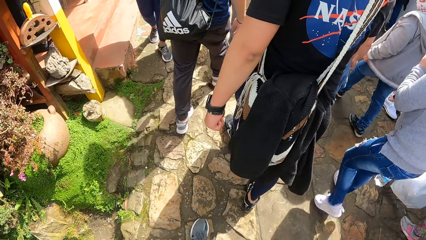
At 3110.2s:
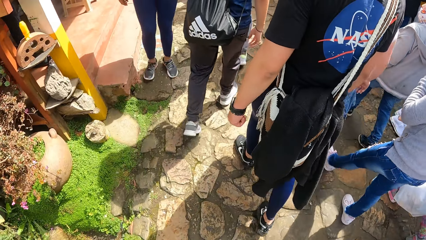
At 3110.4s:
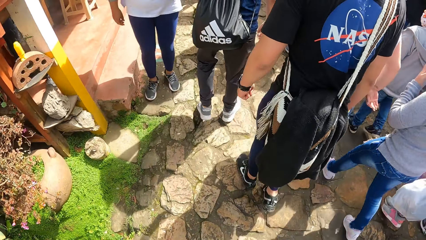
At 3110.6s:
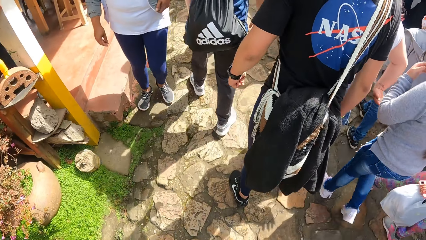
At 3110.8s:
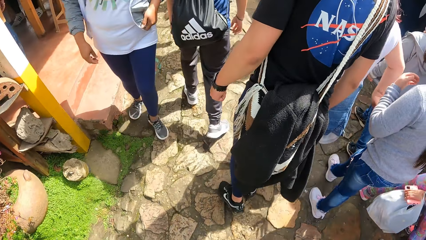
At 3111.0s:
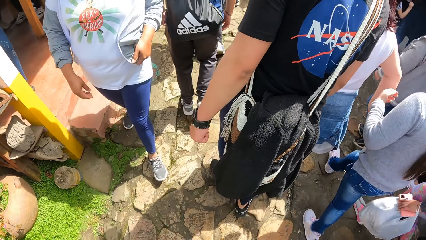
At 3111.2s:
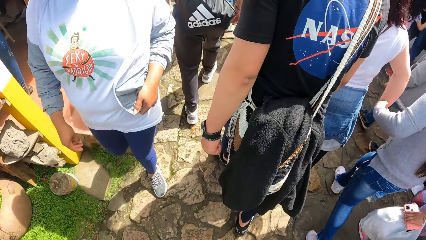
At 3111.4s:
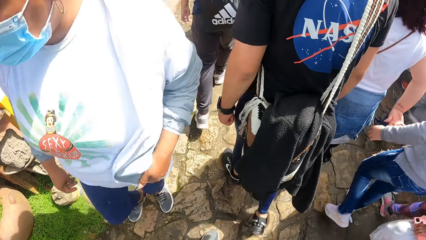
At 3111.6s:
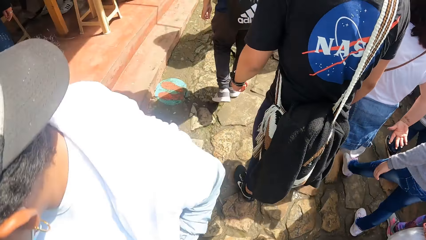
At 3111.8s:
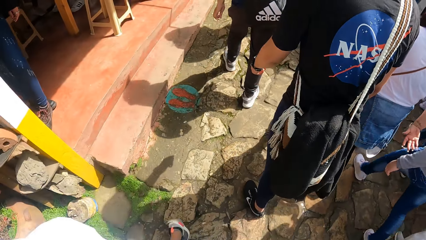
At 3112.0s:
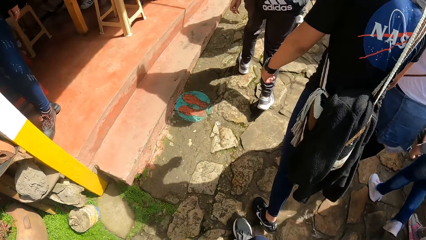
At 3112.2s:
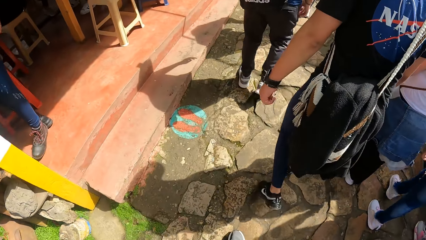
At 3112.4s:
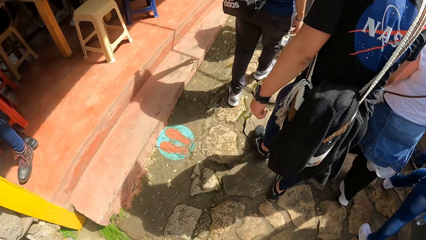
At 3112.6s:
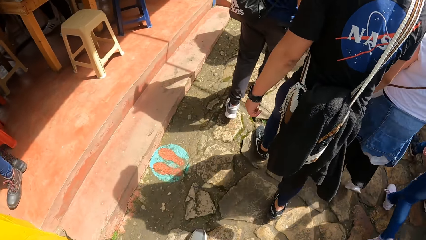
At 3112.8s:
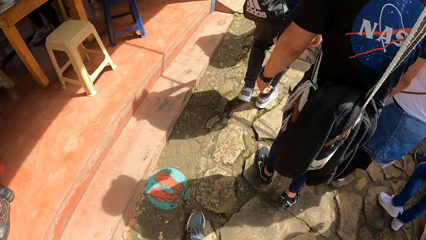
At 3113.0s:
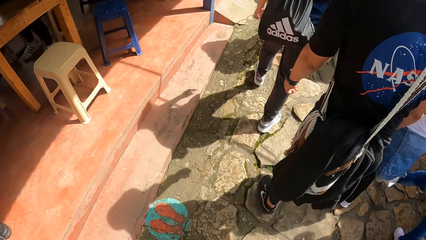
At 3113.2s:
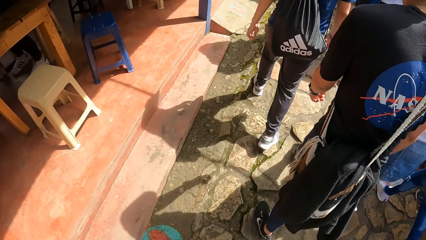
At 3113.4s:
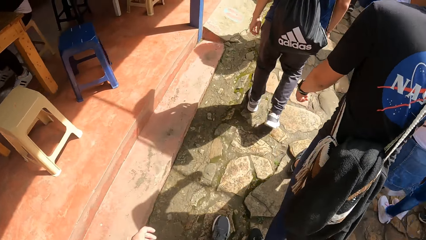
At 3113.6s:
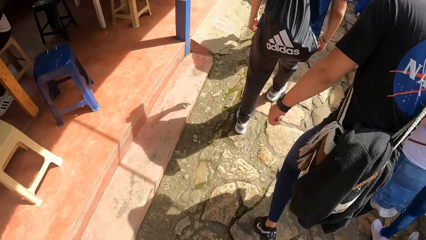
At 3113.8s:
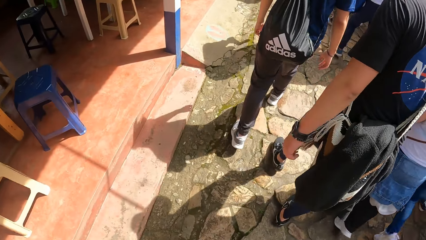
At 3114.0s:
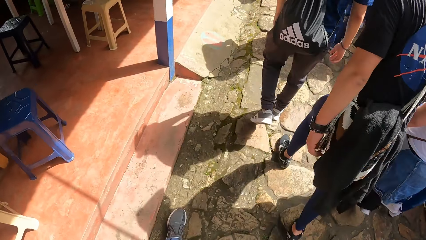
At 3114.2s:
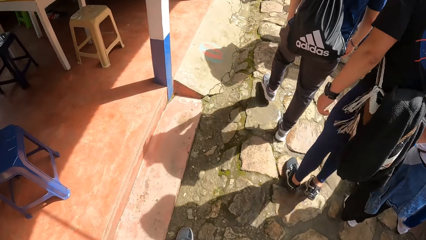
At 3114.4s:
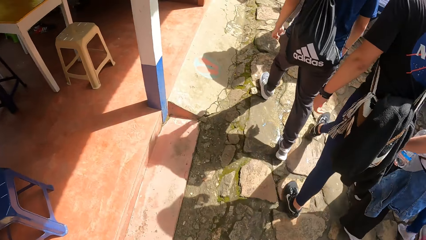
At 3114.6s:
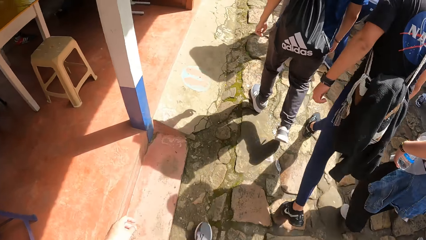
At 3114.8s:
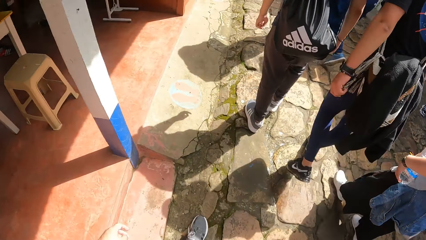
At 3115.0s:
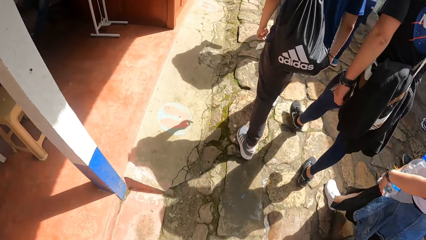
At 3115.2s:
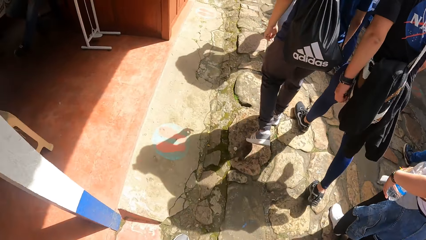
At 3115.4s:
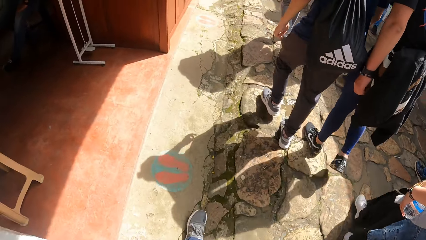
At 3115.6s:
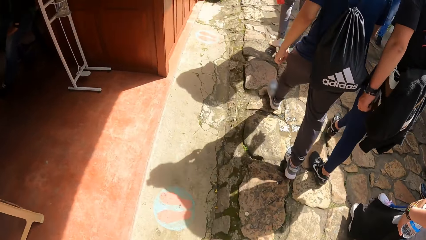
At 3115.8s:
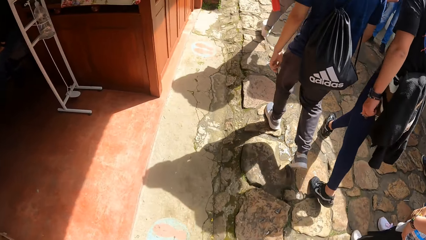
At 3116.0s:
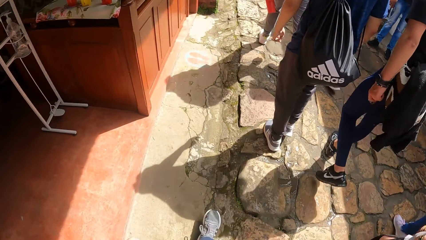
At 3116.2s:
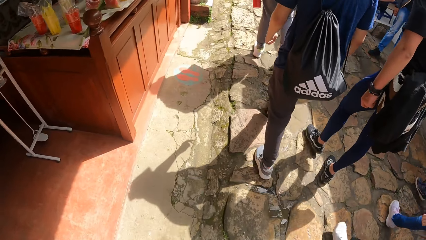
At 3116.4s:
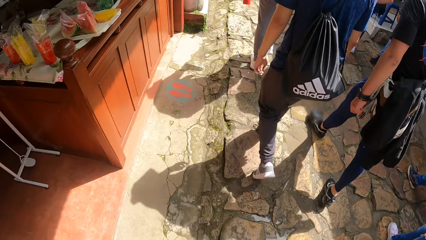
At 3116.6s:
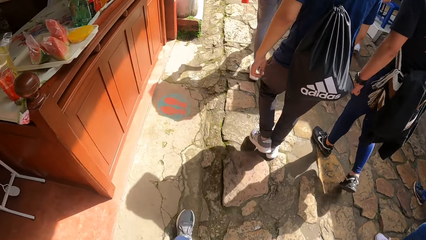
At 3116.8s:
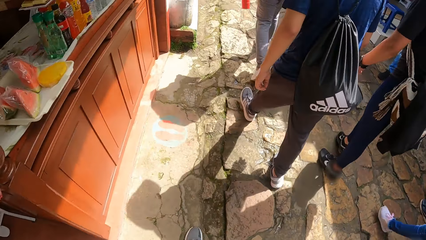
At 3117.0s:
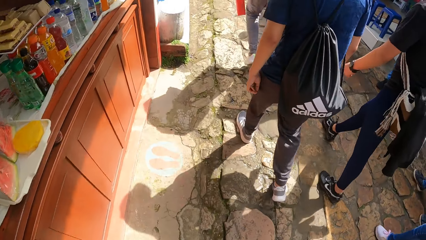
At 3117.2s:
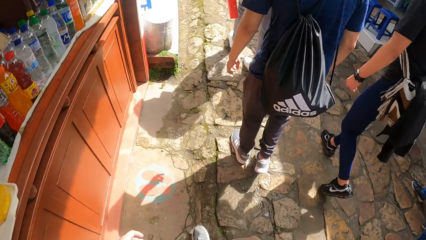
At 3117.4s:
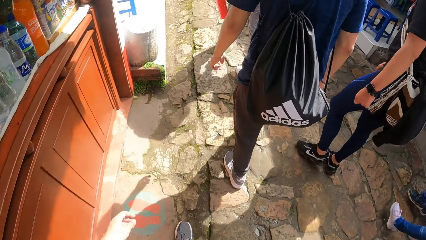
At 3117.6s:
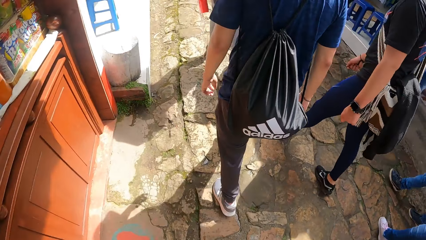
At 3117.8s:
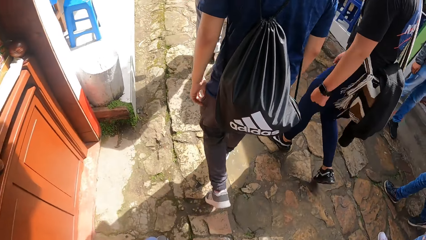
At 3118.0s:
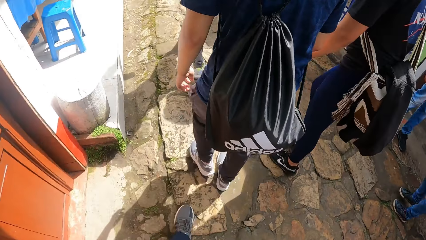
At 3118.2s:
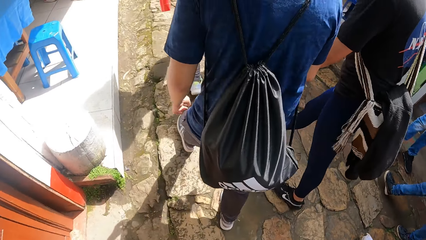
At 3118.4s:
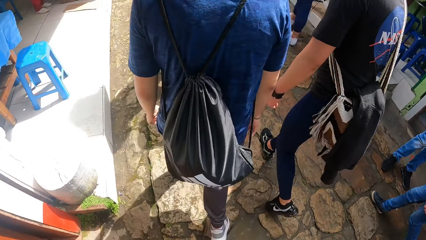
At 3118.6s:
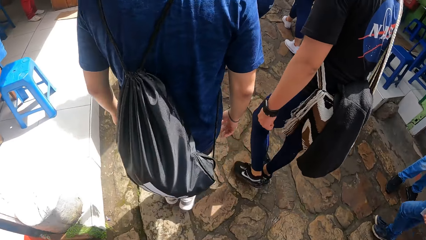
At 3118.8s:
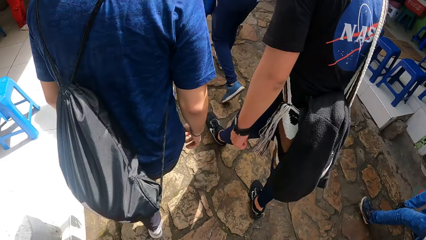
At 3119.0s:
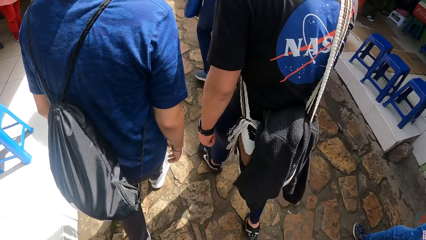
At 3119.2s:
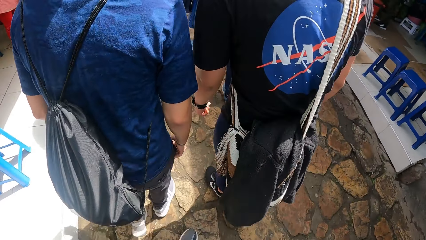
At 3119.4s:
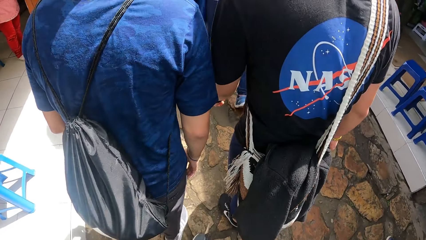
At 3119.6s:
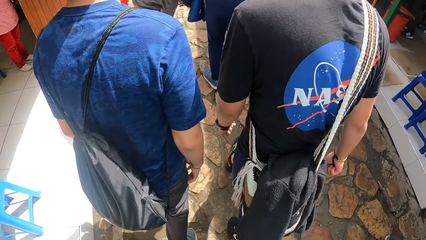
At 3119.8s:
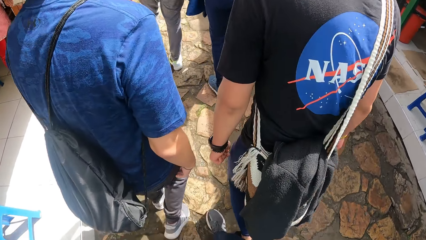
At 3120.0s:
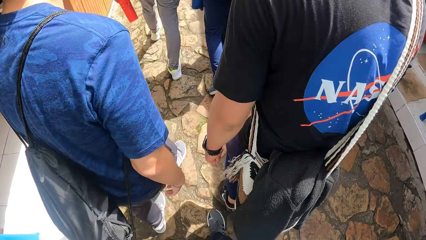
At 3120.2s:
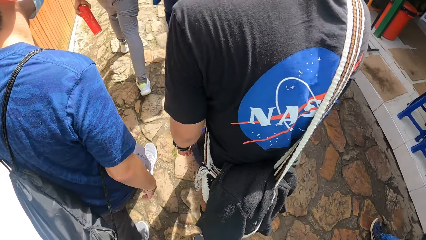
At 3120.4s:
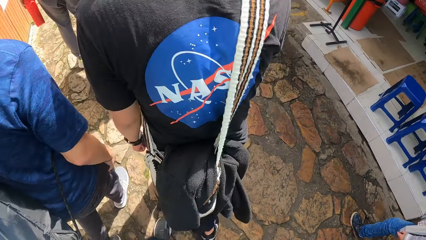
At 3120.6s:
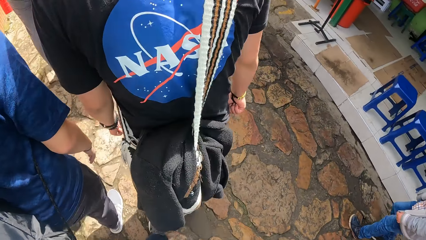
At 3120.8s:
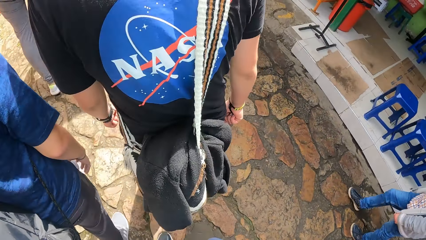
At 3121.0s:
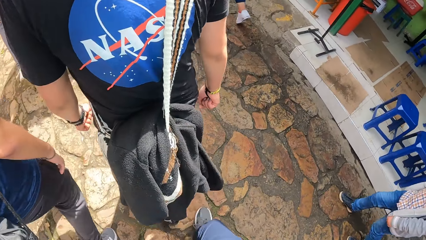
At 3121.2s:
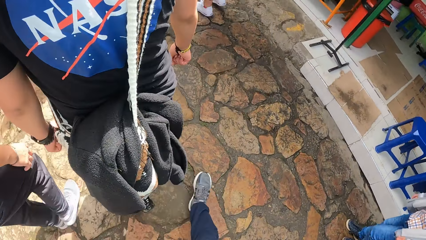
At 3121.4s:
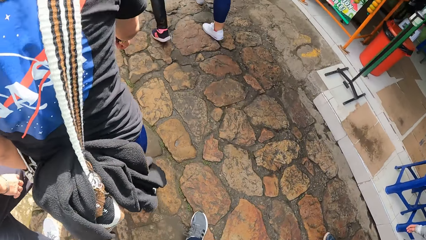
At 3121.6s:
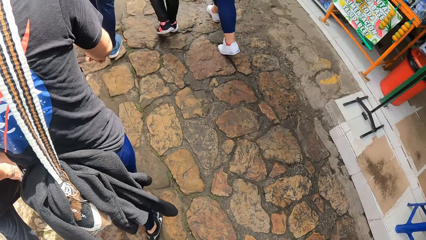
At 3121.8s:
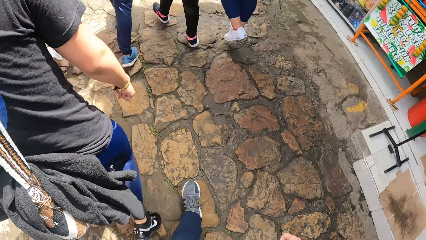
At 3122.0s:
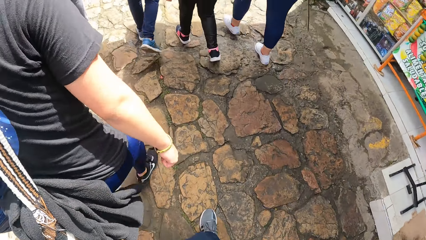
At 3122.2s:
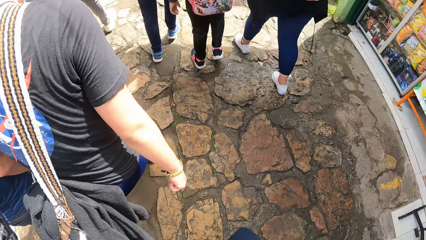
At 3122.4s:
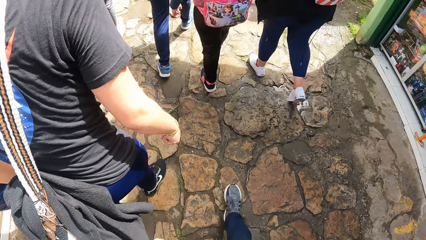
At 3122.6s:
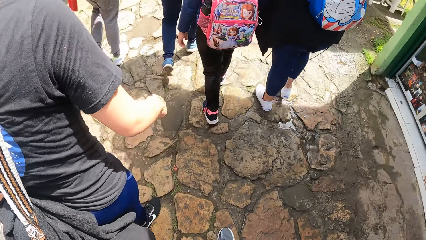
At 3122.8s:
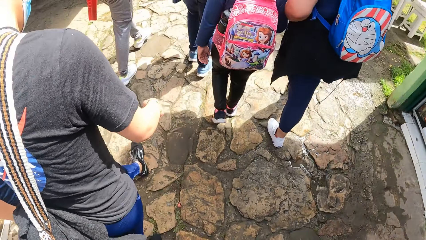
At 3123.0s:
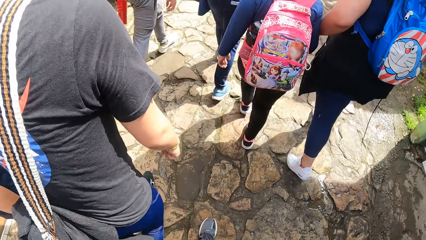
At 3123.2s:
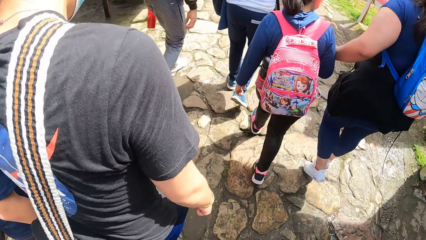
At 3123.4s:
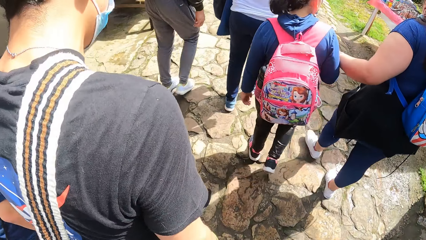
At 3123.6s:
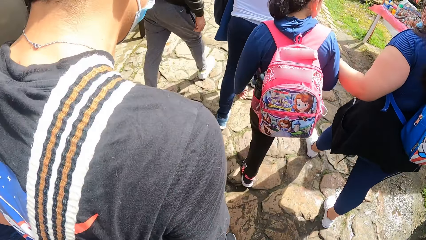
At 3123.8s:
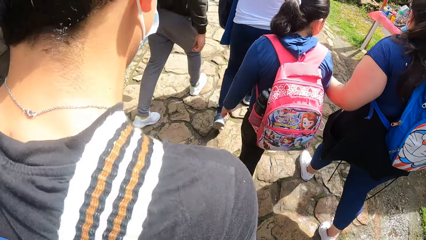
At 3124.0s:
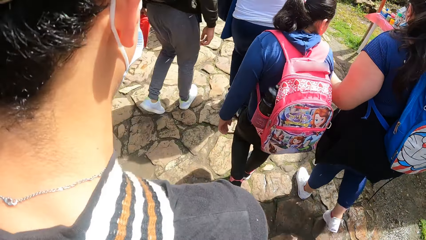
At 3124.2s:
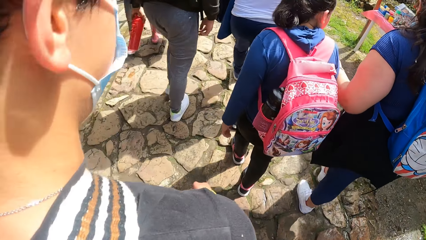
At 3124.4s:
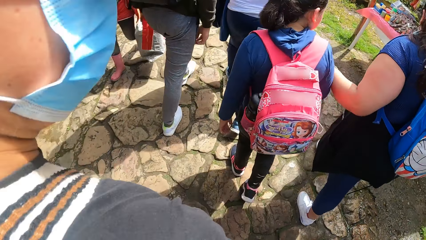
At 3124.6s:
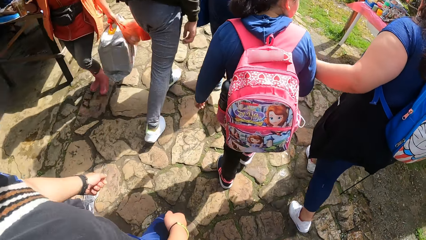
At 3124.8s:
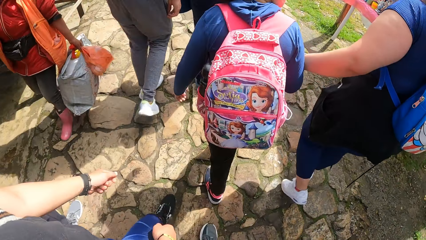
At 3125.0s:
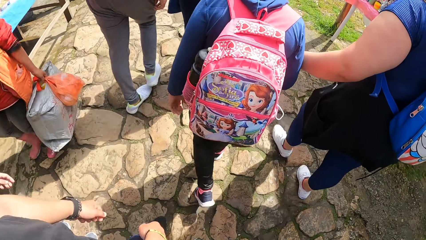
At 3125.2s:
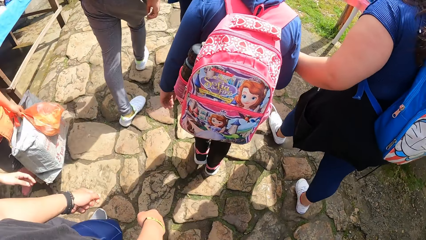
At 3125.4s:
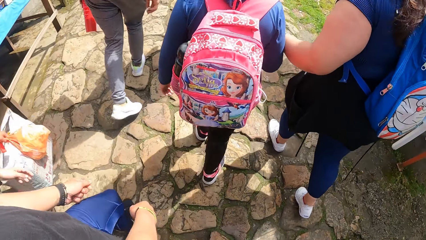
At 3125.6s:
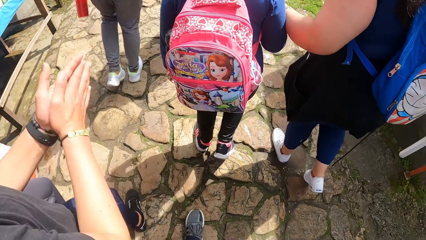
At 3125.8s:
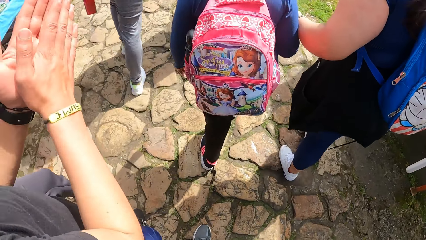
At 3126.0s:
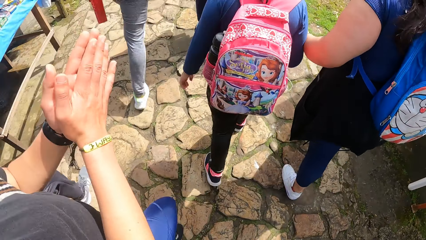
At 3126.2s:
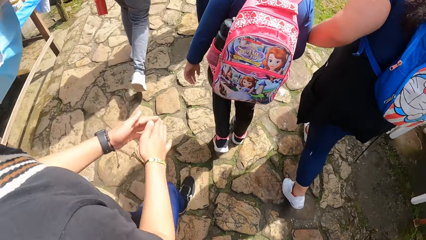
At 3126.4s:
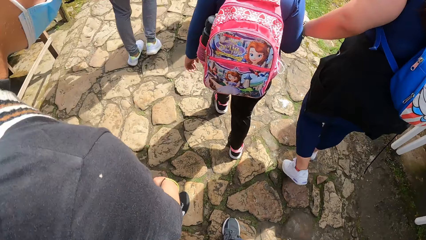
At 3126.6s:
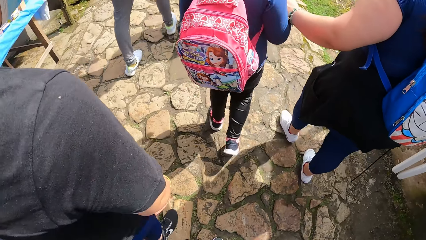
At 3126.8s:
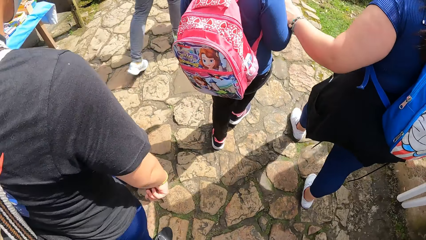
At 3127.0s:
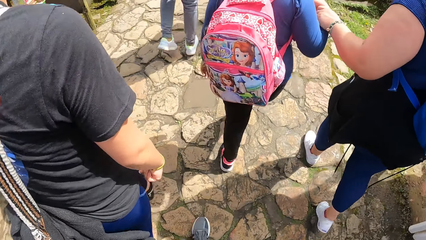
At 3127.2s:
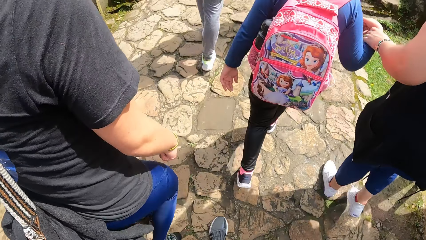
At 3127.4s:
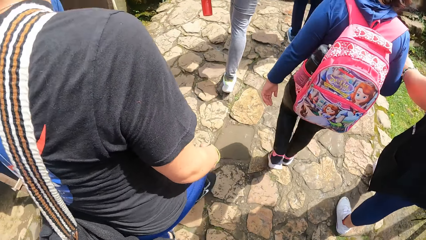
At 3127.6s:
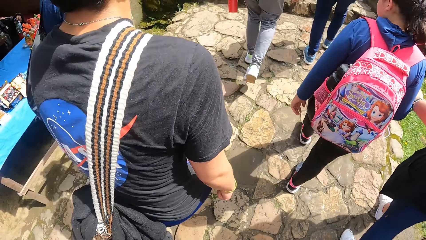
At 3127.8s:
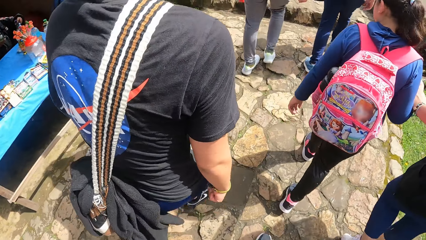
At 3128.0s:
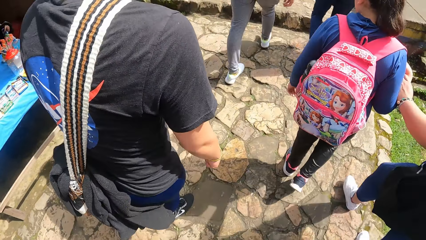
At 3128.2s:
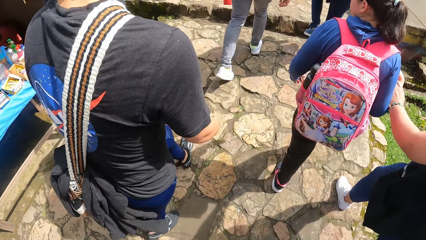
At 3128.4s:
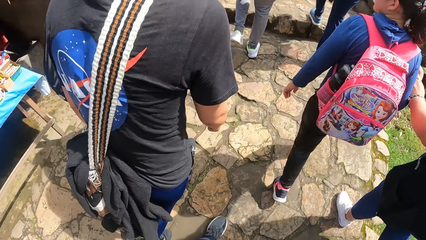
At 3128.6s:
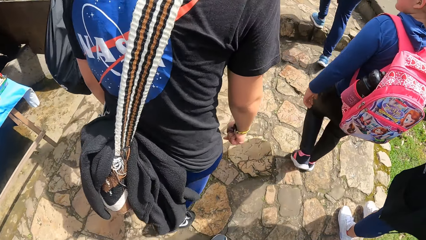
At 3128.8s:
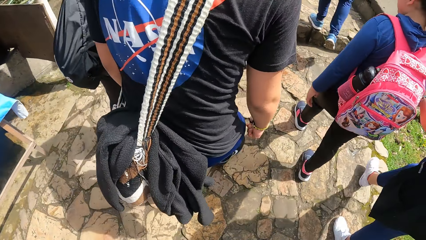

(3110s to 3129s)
A man walks. Another man turns towards the camera wearer. The other man raises both hands and claps hands.
